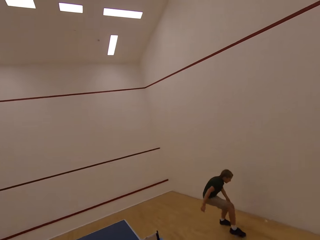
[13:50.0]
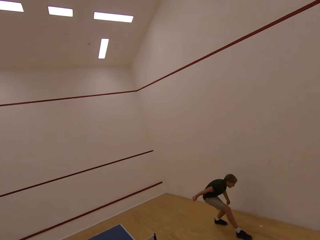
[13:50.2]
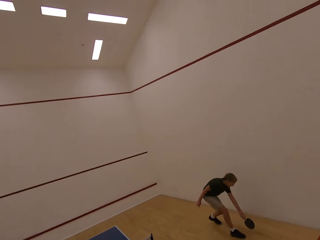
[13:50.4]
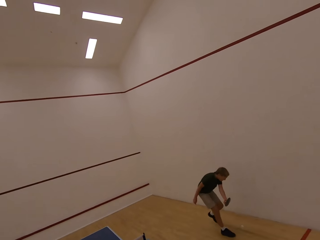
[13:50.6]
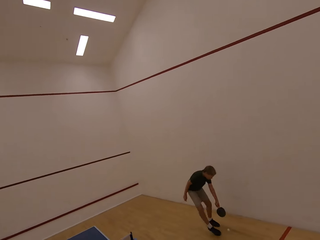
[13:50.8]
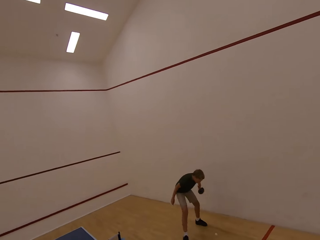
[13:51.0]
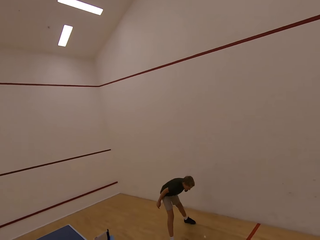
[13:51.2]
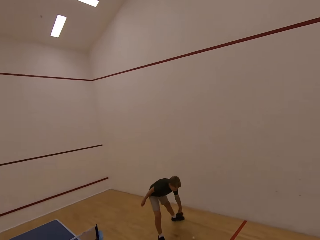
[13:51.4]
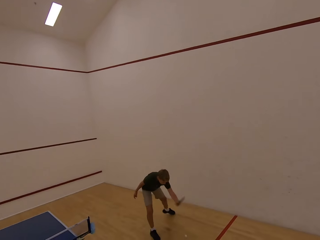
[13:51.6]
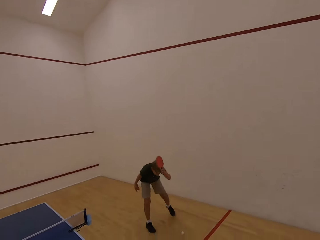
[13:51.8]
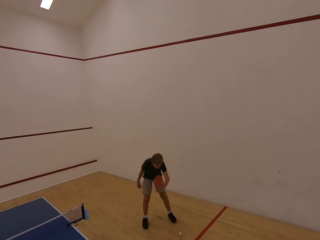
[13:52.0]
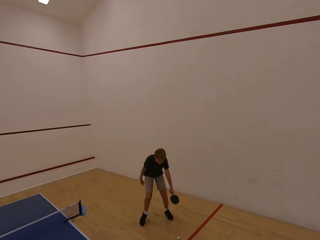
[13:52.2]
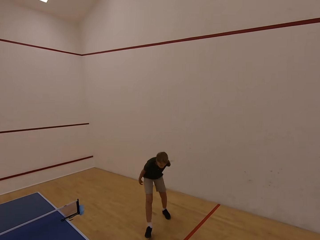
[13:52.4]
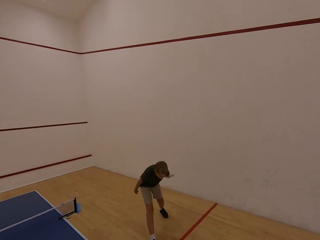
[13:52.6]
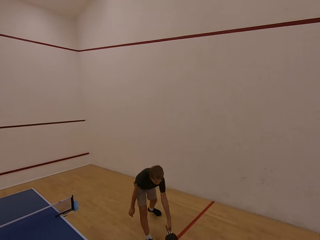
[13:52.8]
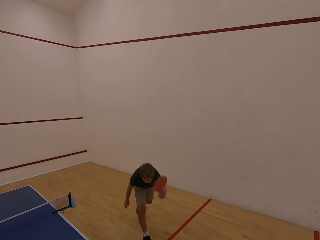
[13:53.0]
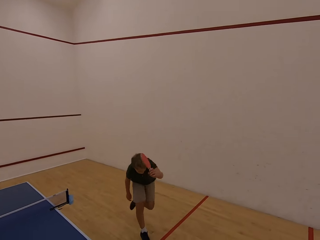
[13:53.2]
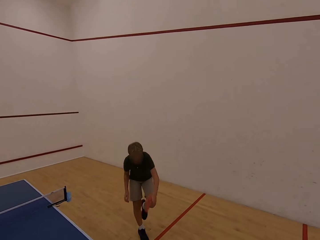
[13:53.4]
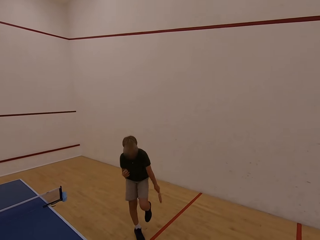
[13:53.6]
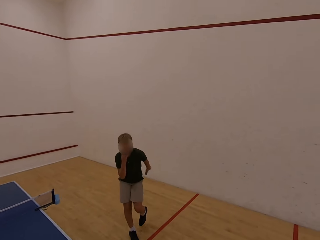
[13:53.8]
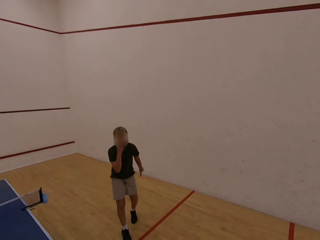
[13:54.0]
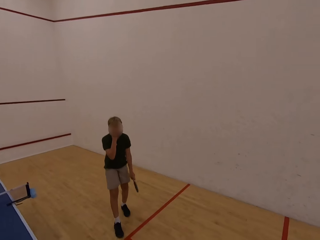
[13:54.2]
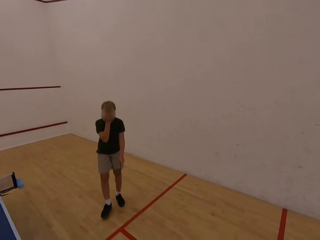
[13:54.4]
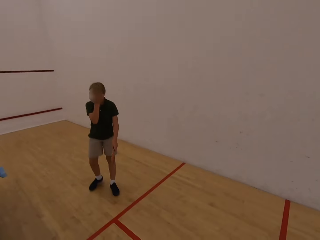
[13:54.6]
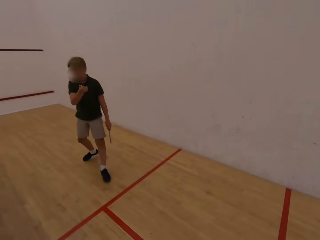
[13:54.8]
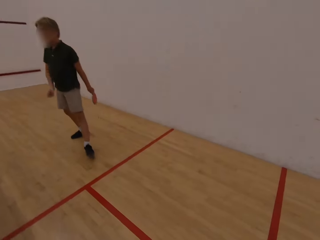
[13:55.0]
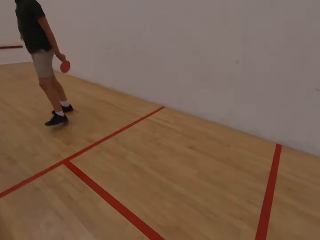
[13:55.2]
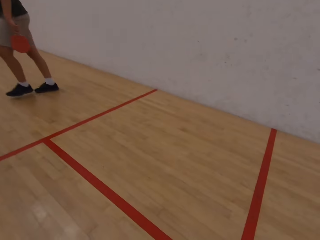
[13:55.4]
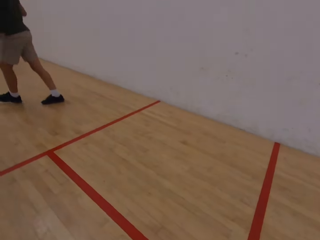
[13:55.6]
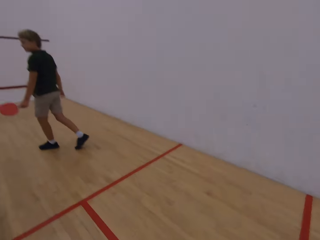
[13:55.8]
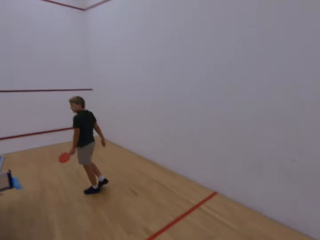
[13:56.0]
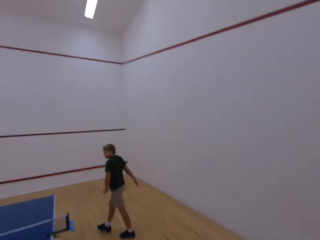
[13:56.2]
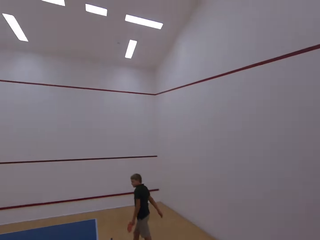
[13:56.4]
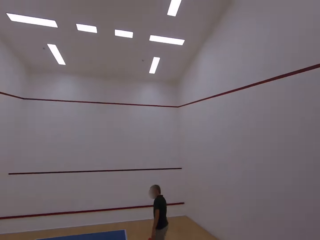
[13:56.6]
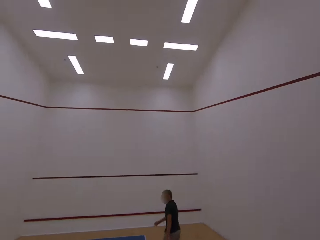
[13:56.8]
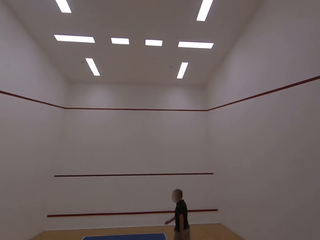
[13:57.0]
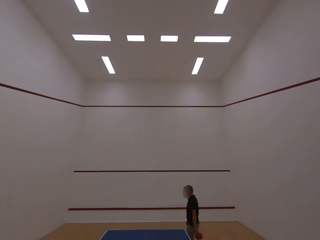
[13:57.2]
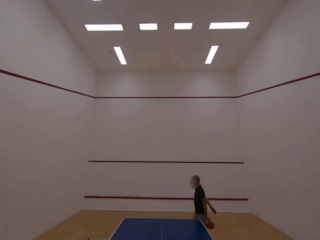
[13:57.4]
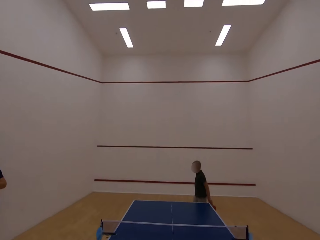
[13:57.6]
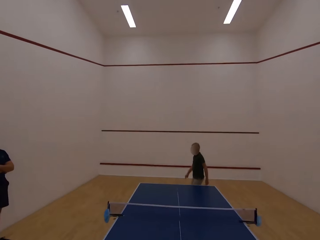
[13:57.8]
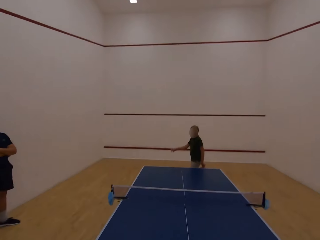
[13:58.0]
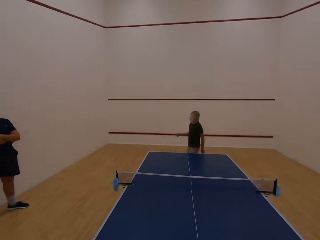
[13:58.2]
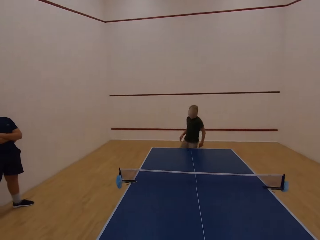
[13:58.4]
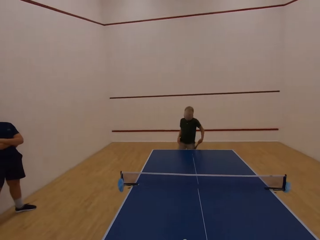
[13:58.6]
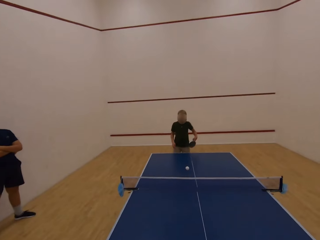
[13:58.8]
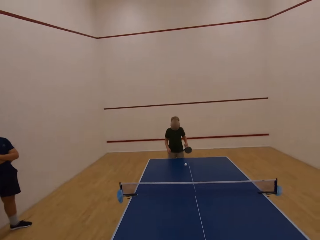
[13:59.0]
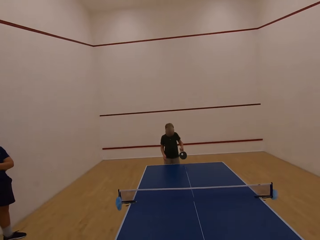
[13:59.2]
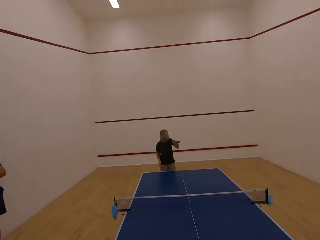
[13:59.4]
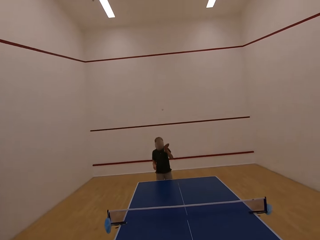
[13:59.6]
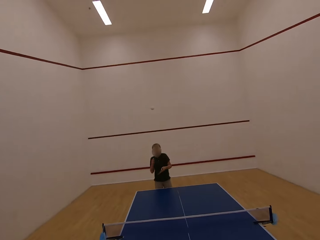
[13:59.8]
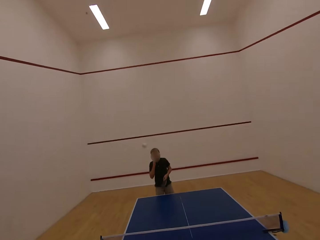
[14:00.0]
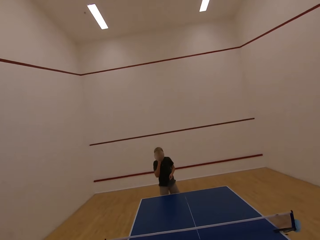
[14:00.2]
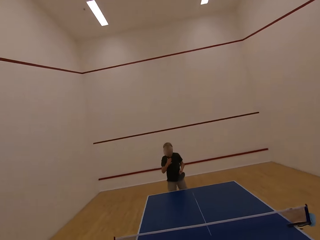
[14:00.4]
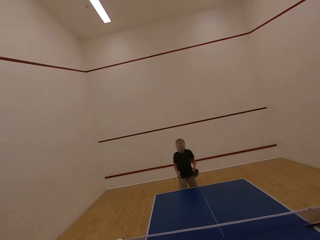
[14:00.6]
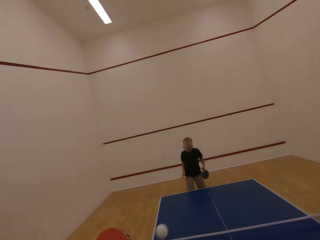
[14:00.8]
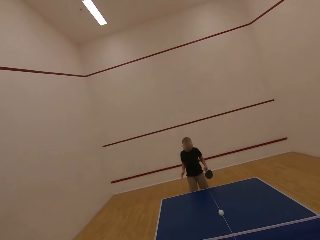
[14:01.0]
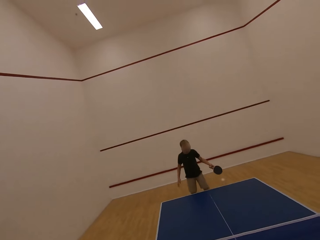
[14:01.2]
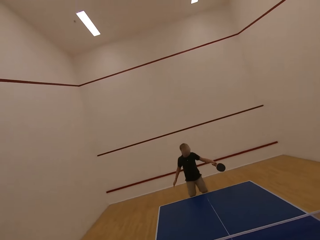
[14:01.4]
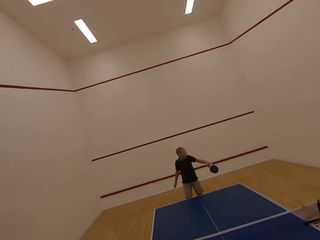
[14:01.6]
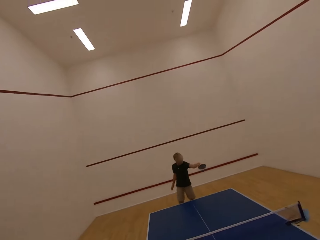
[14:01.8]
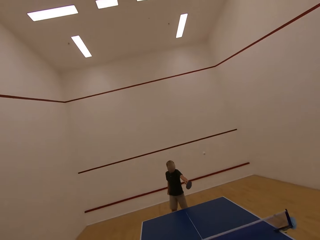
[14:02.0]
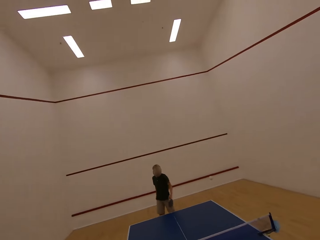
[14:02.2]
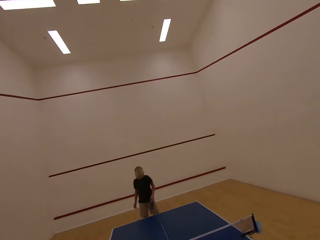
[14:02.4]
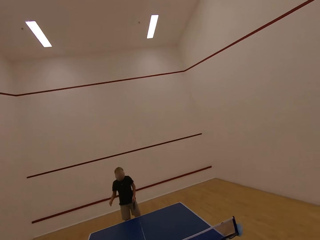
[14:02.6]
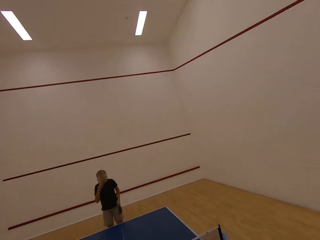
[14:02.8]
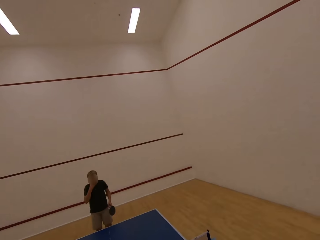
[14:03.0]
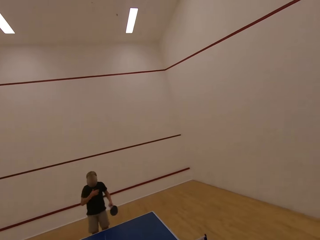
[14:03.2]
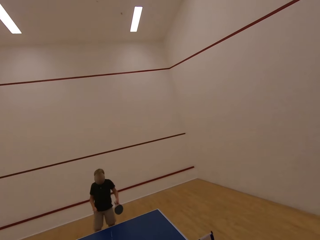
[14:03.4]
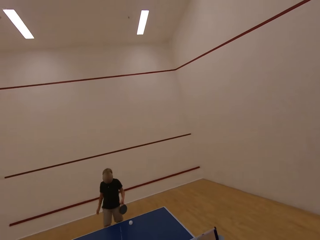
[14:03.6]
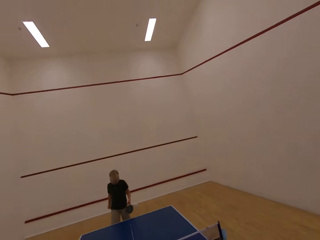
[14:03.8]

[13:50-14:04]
A man hits the ball with the racket. The man serves a tennis ball on the floor. The man walks around the room. The camera wearer picks up the ball. They stare at the man. They stare at the man again. They serve a table tennis ball on the table tennis board. They throw the ball at the man. The man plays ping pong with the camera wearer.

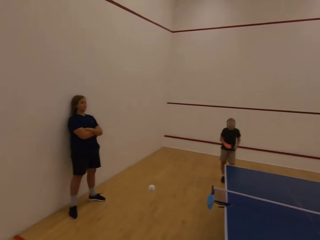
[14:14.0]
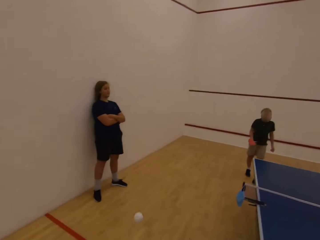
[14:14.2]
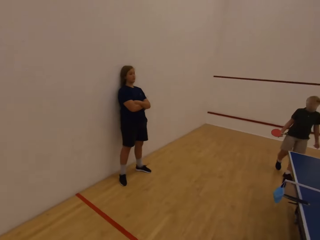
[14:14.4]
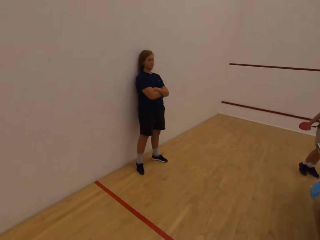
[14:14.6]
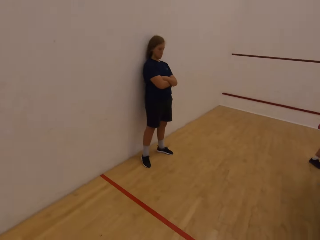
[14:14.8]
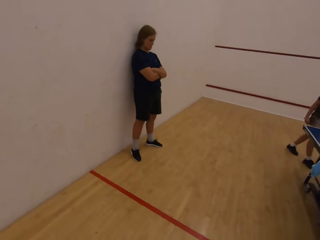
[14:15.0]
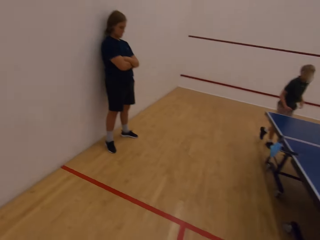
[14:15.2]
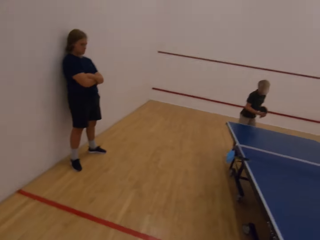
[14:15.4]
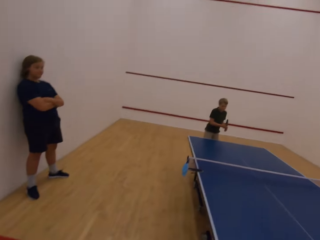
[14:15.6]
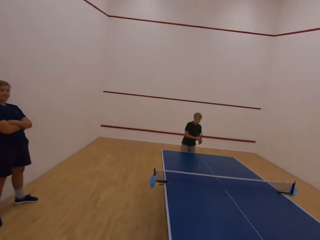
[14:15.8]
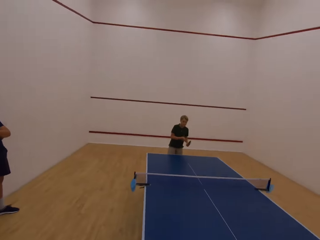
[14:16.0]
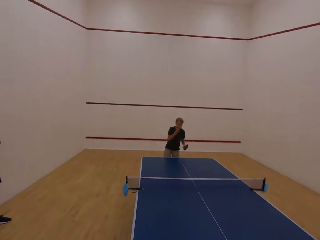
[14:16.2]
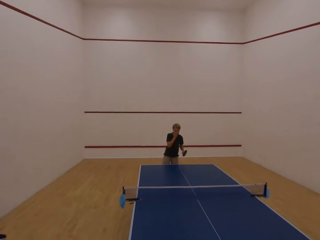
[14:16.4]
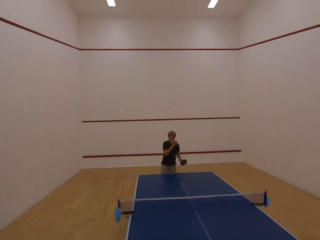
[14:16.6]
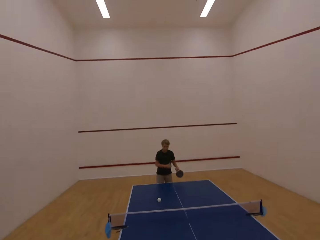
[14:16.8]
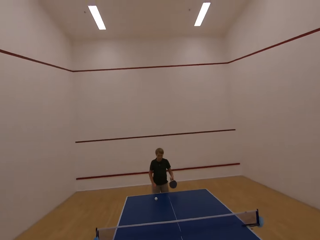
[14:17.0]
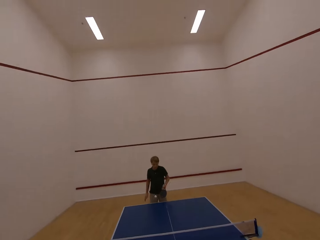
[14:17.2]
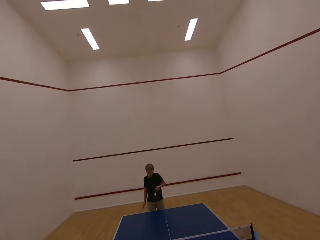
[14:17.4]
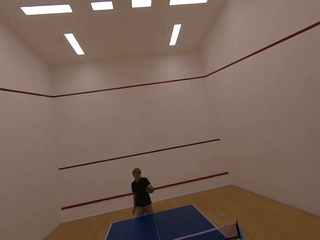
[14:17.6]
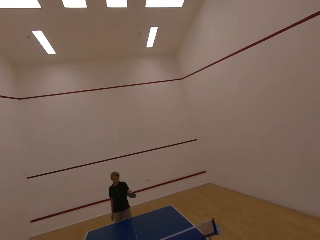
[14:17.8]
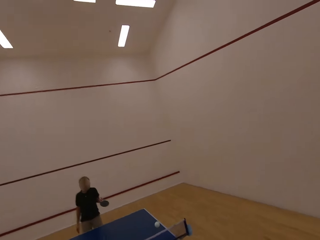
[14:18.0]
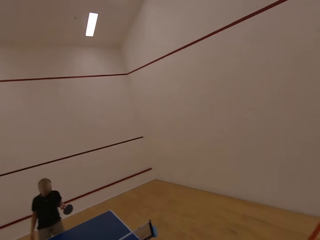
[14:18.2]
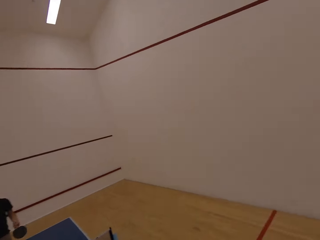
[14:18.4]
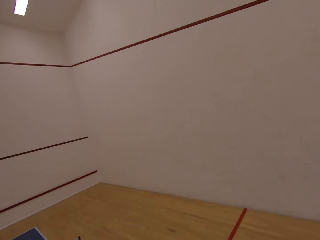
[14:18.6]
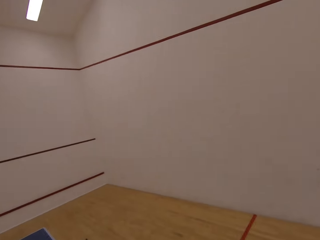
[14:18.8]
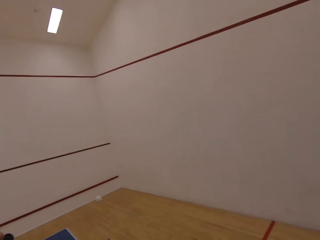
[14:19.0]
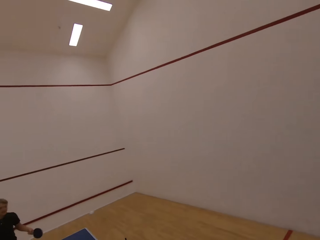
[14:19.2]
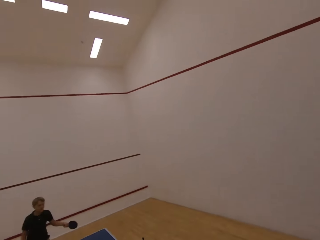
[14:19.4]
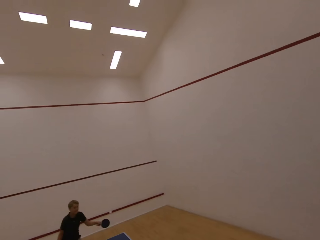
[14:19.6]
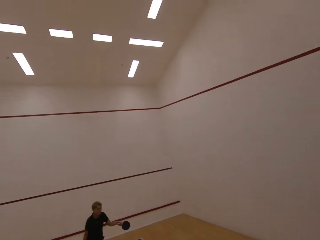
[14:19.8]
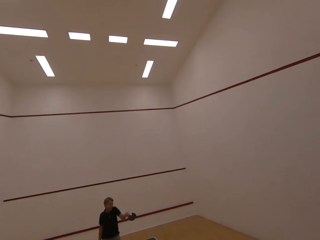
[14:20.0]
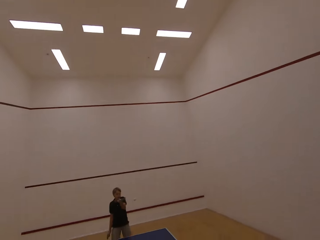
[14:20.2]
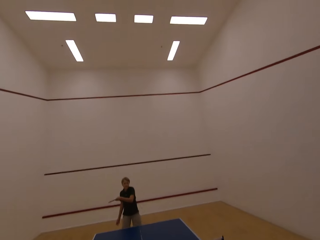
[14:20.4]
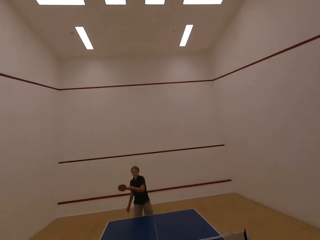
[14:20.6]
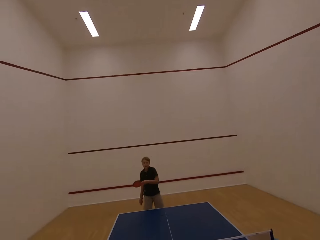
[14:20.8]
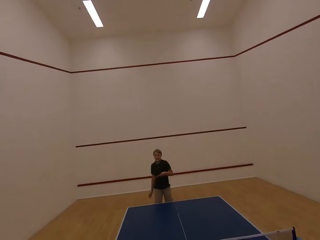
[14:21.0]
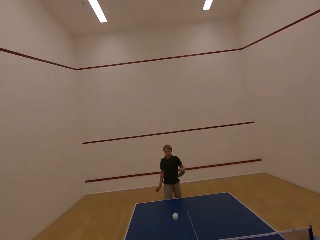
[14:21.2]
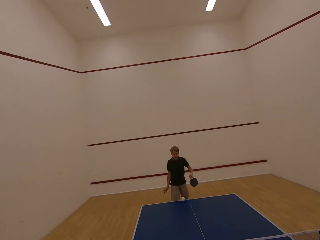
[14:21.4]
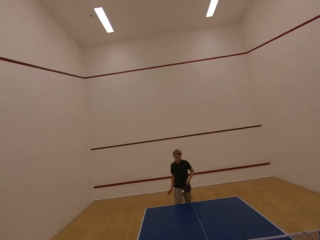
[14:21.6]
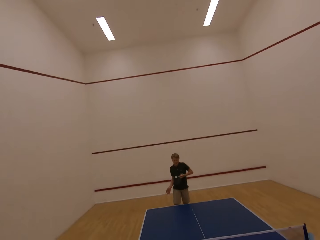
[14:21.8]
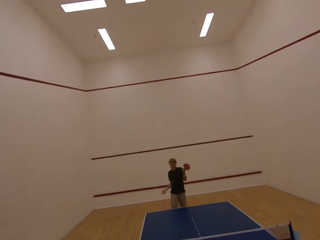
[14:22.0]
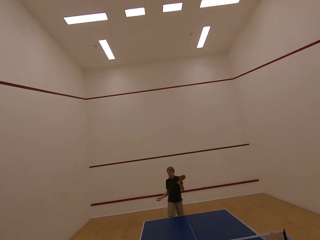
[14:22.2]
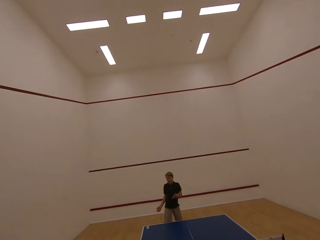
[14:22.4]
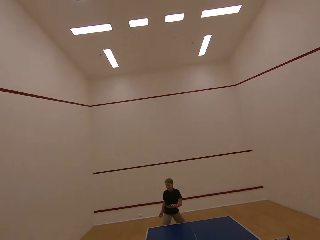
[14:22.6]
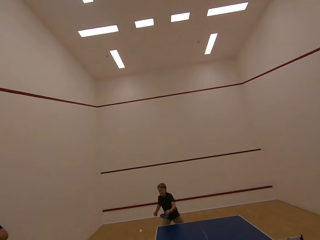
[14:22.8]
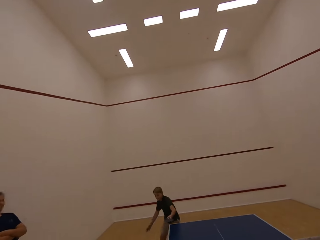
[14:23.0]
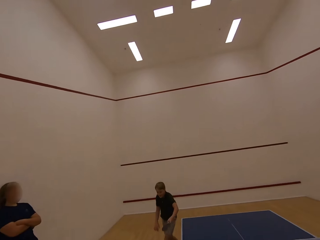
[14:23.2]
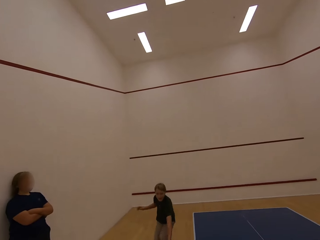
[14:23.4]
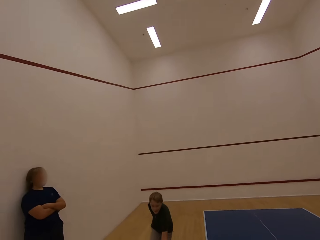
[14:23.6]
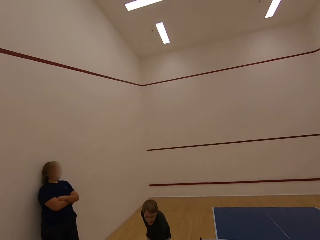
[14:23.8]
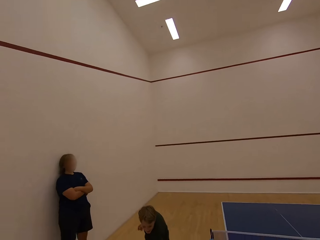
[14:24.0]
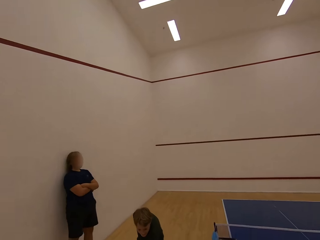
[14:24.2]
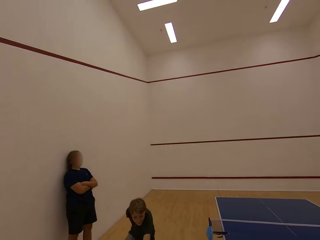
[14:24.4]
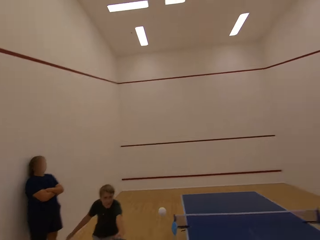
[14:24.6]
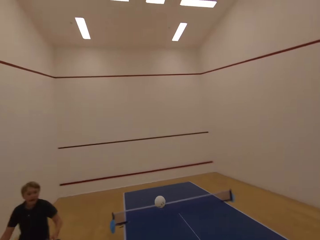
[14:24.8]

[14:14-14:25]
The camera wearer follows after the ball. They move towards the table. A man stands in the room. The camera wearer throws the ball at the man. The man plays ping pong with the camera wearer. The man follows after the ball.
